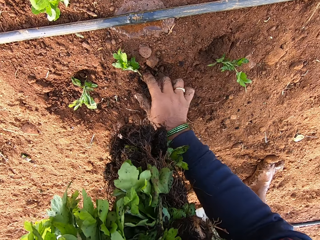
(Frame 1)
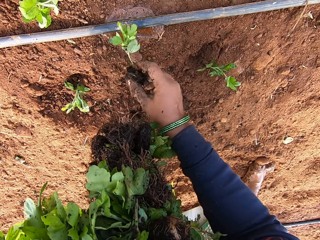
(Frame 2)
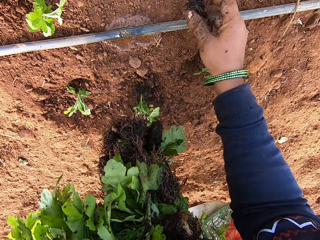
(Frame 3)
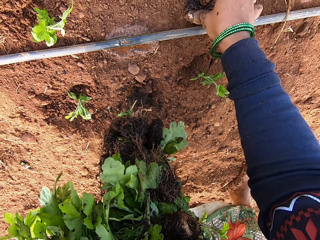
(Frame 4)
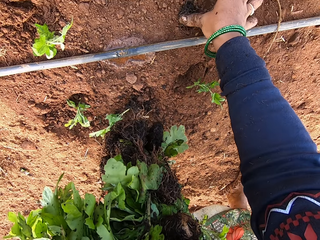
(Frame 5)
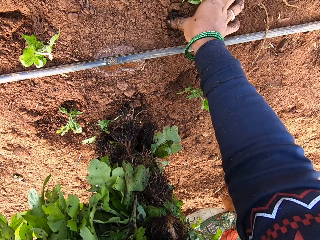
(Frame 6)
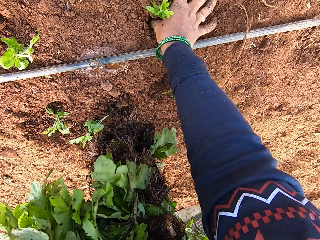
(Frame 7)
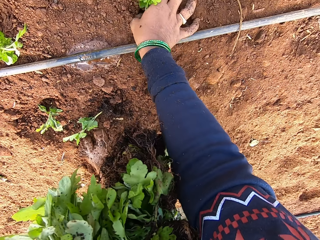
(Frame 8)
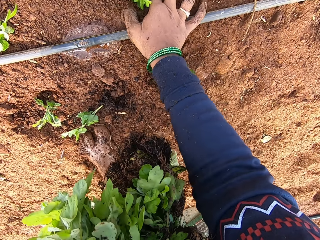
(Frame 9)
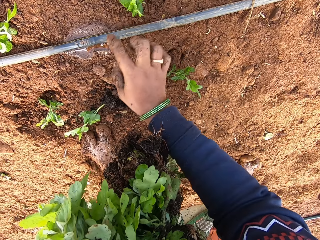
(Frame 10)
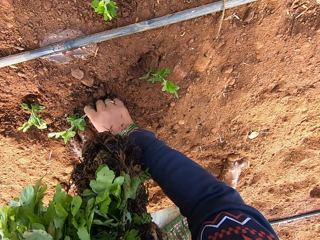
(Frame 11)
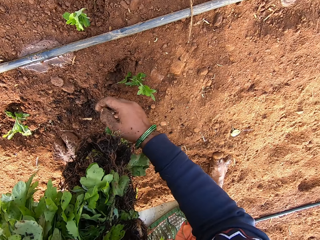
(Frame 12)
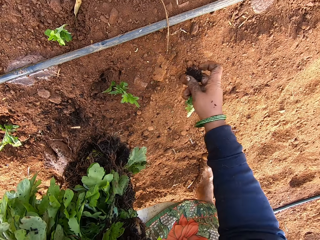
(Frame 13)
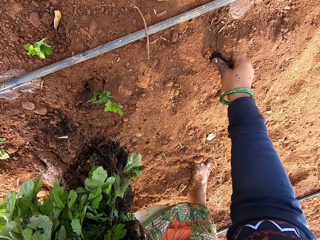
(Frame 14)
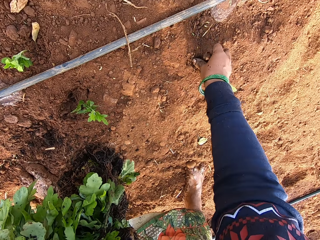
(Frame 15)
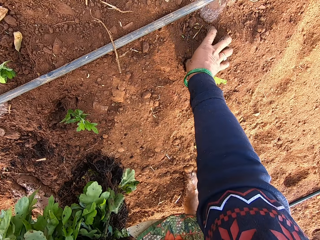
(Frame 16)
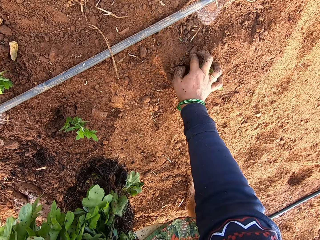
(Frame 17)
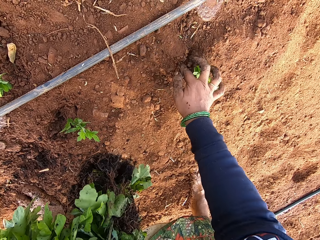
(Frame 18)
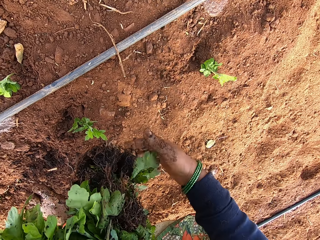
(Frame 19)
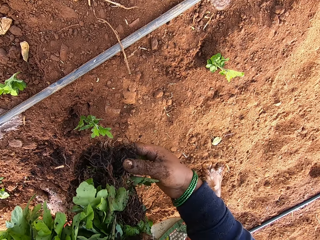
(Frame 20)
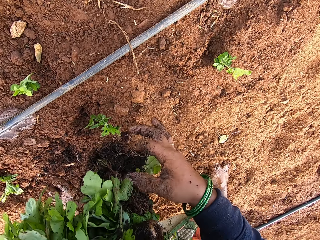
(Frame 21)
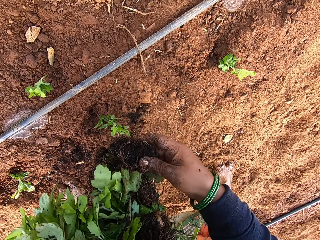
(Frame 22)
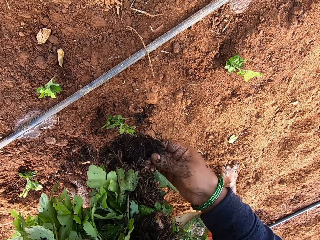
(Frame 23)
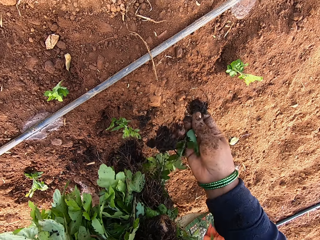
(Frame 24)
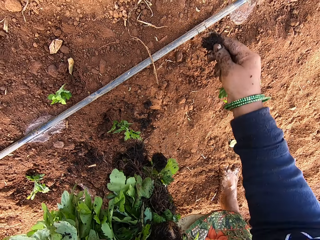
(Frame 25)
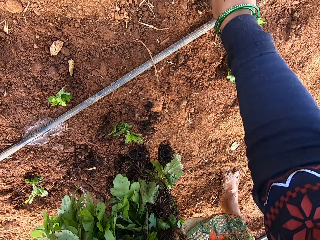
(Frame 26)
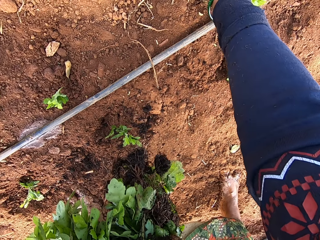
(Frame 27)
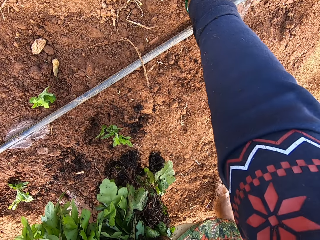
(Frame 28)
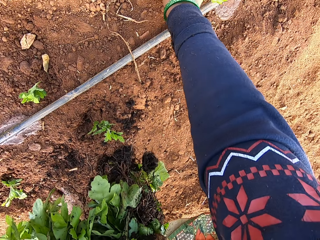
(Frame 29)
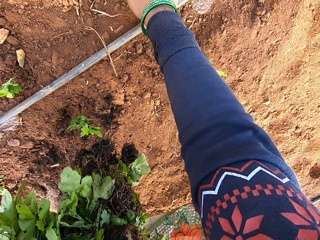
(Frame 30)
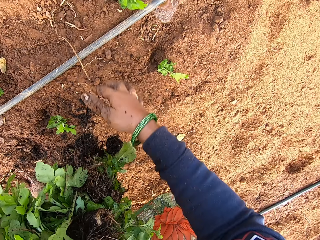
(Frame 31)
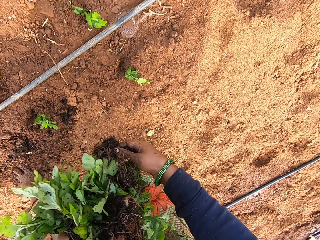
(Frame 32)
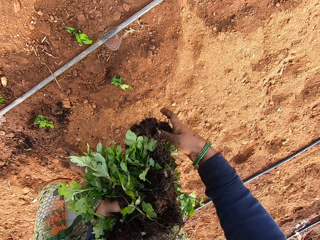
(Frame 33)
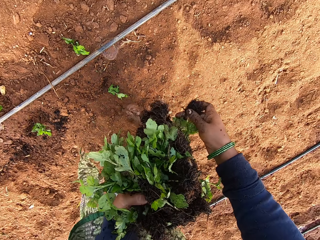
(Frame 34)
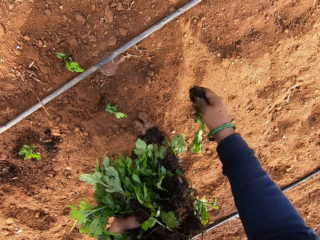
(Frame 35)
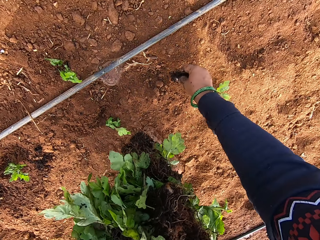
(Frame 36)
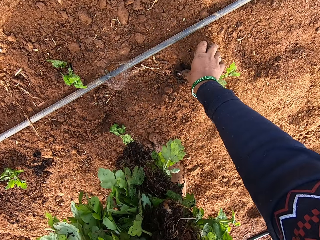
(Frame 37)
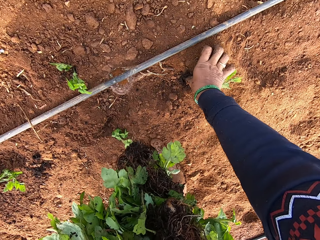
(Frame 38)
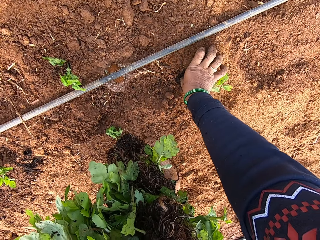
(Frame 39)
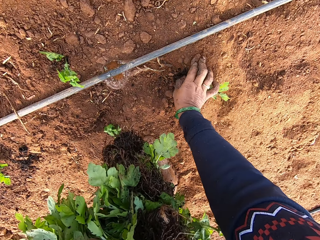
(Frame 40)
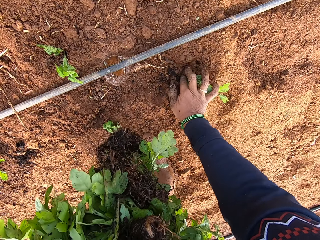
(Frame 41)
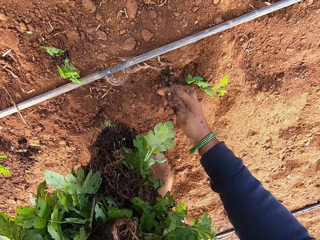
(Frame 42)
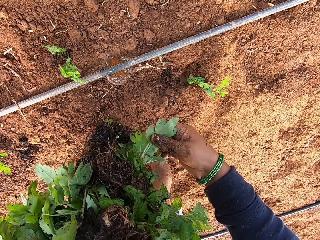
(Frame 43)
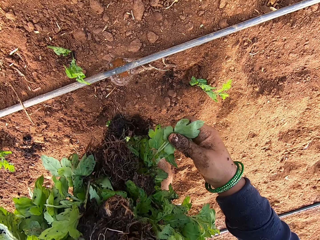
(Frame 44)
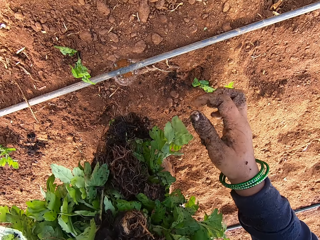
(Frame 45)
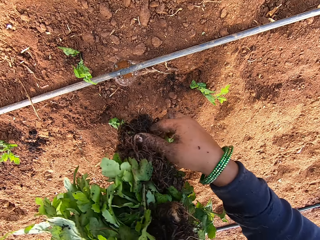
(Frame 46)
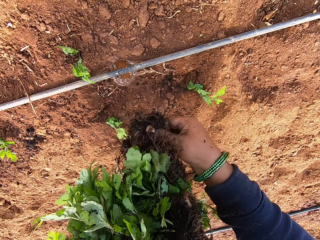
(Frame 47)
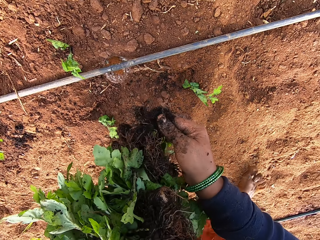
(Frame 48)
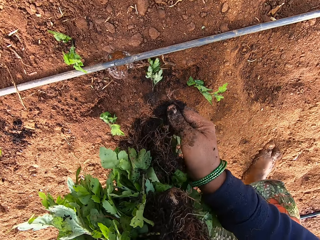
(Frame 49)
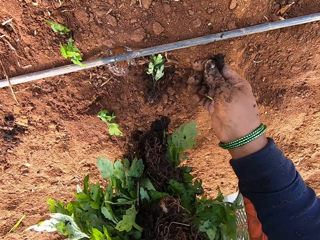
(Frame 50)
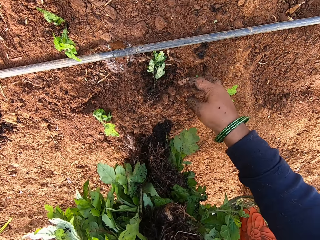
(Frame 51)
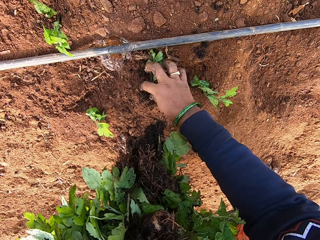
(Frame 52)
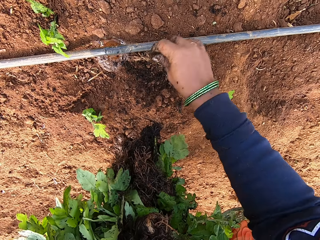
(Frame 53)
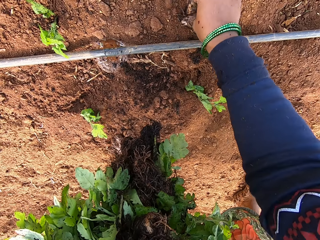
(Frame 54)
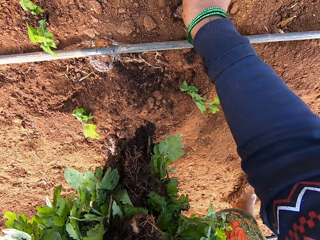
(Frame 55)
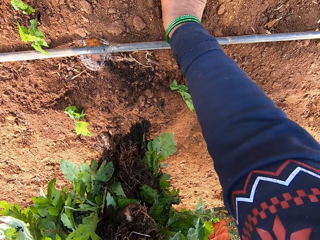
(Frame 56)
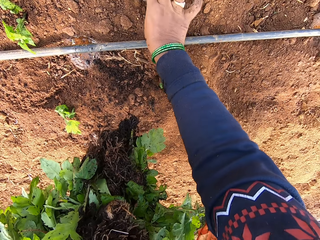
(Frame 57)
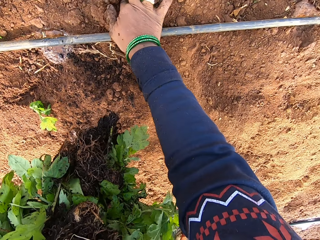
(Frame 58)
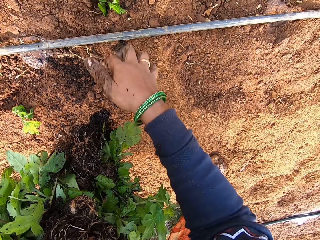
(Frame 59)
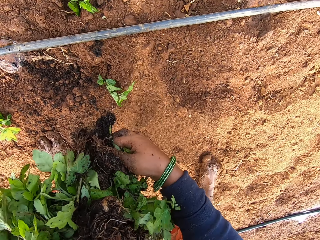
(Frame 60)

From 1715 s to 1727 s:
The camera wearer picks up a coriander plant from the ground with her right hand. She pushes the plant roots into the ground with her right hand. She picks up the coriander plant from the ground with her right hand. She pushes the plant roots into the ground with her right hand. She takes plants from her left hand with her right hand. She pushes the plant roots into the ground with her right hand. She takes plants from her left hand with her right hand. She pushes the plant roots into the ground with her right hand. She takes plants from her left hand with her right hand. She picks up the coriander plant from the ground with her right hand. She pushes the plant roots into the ground with her right hand.

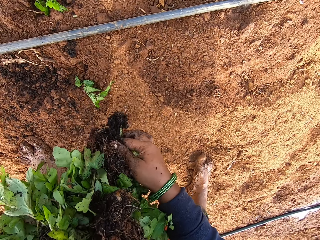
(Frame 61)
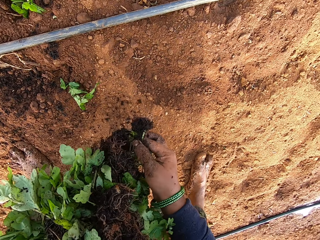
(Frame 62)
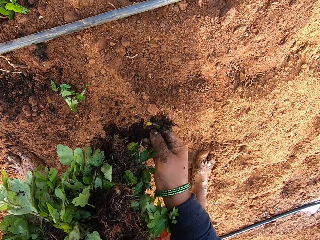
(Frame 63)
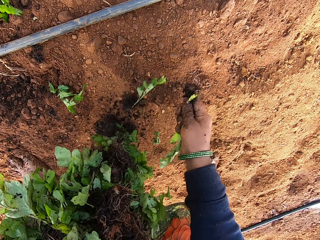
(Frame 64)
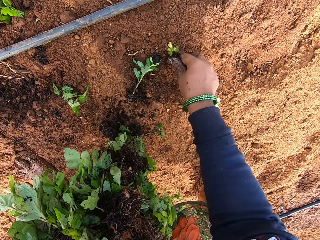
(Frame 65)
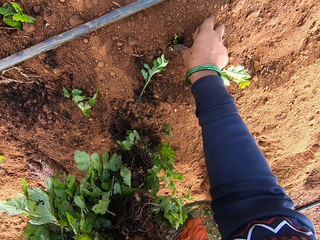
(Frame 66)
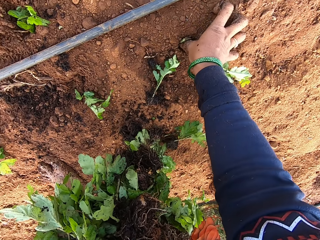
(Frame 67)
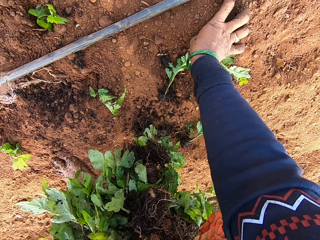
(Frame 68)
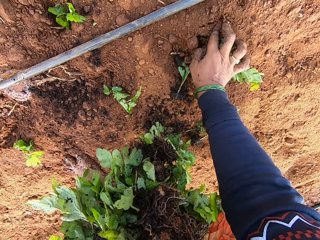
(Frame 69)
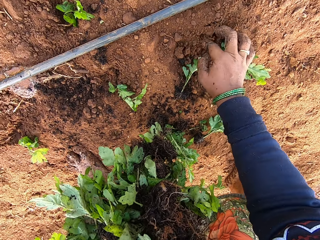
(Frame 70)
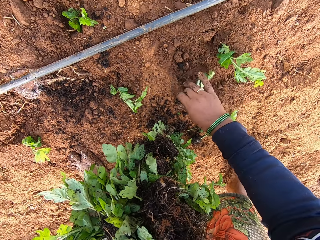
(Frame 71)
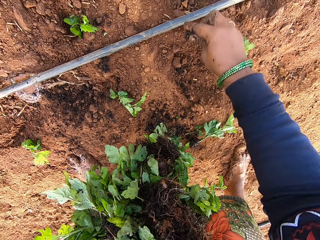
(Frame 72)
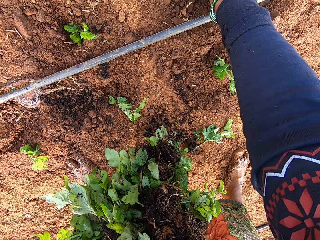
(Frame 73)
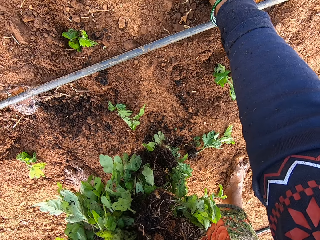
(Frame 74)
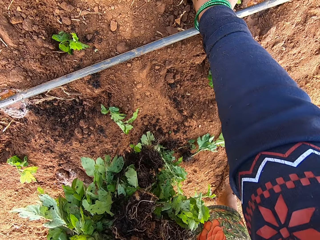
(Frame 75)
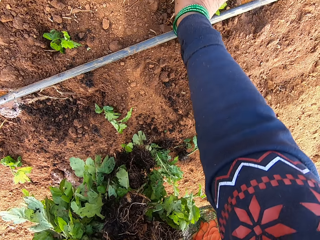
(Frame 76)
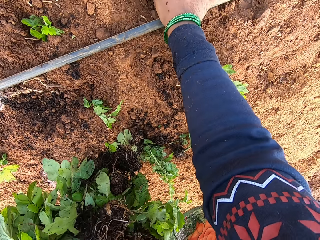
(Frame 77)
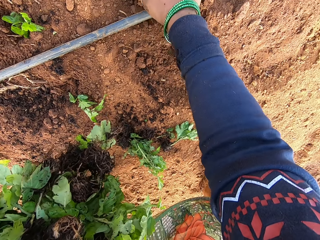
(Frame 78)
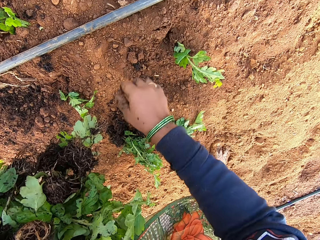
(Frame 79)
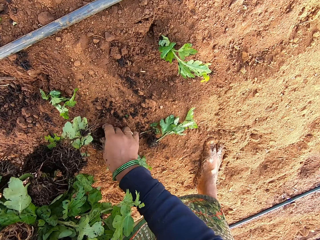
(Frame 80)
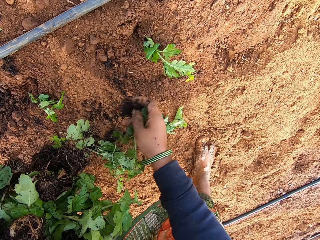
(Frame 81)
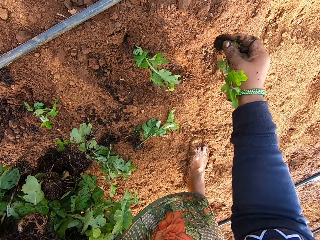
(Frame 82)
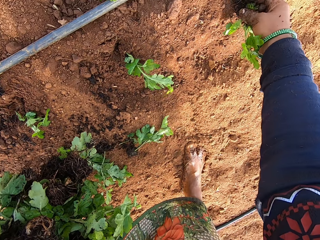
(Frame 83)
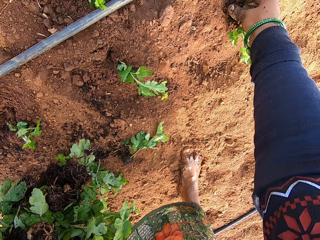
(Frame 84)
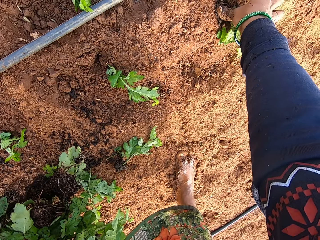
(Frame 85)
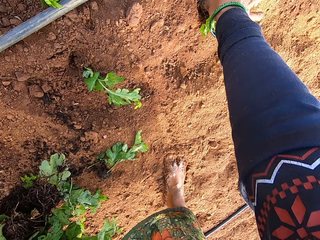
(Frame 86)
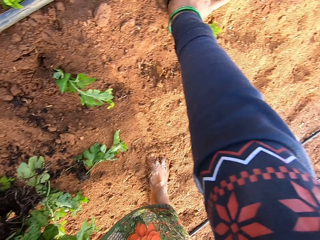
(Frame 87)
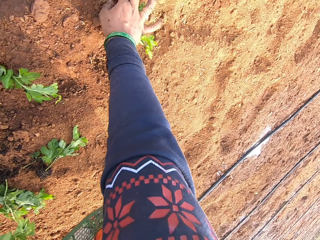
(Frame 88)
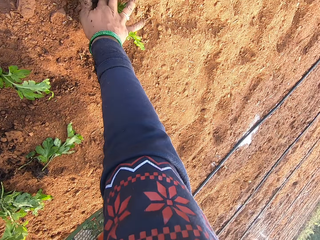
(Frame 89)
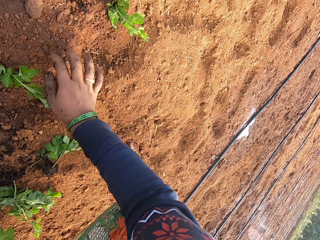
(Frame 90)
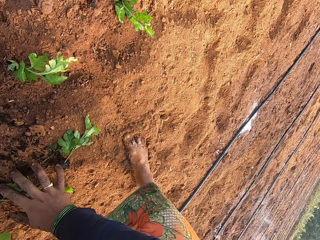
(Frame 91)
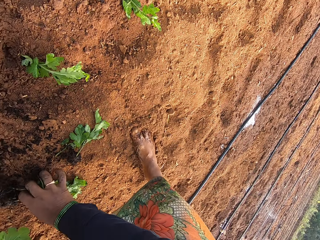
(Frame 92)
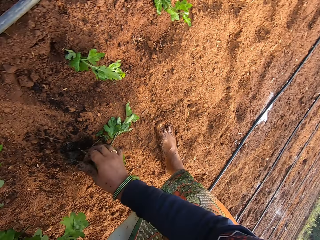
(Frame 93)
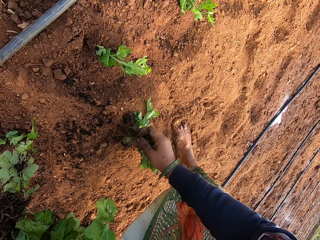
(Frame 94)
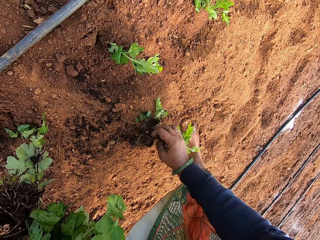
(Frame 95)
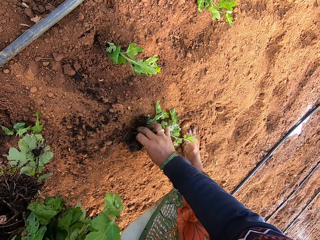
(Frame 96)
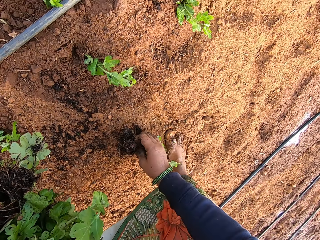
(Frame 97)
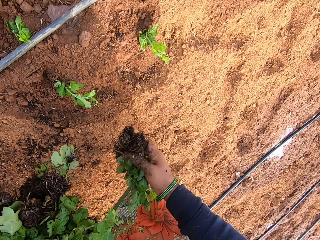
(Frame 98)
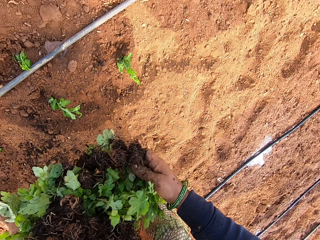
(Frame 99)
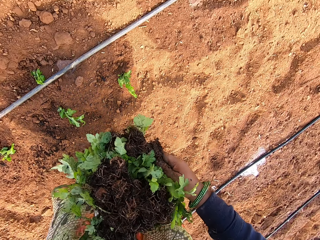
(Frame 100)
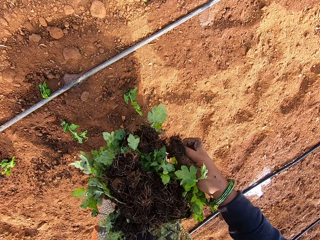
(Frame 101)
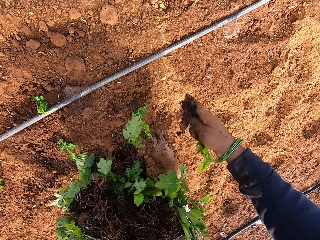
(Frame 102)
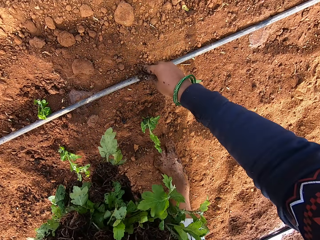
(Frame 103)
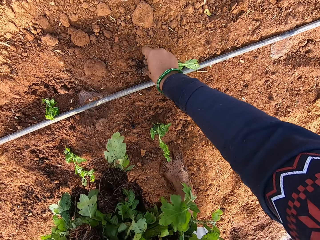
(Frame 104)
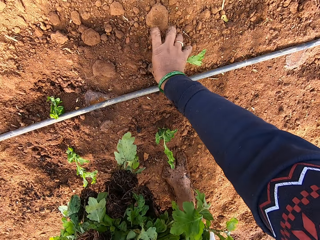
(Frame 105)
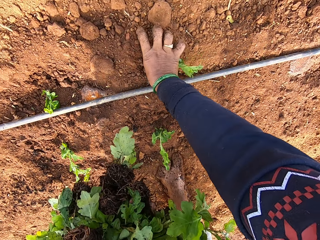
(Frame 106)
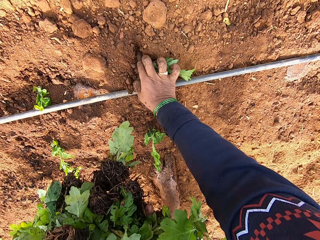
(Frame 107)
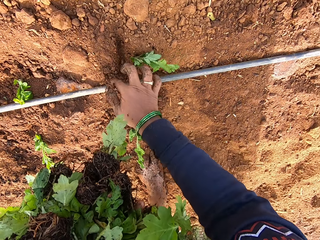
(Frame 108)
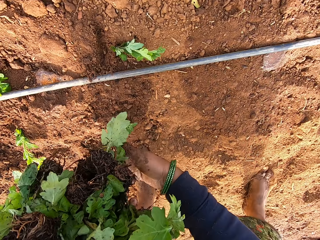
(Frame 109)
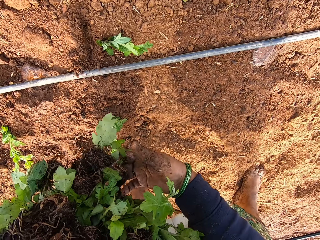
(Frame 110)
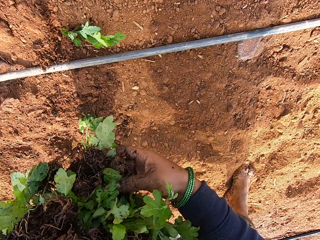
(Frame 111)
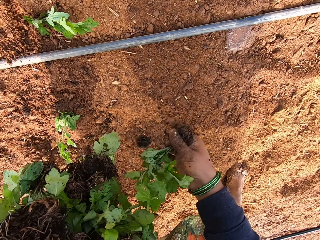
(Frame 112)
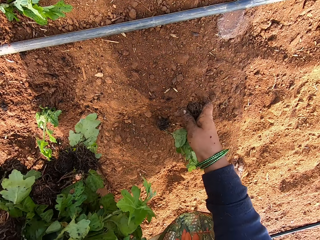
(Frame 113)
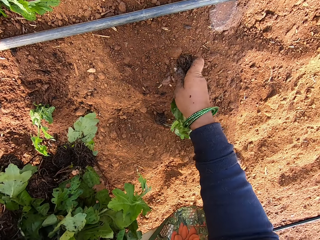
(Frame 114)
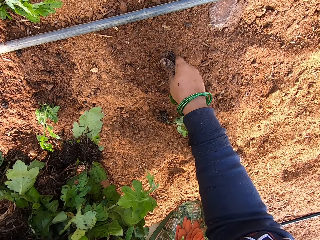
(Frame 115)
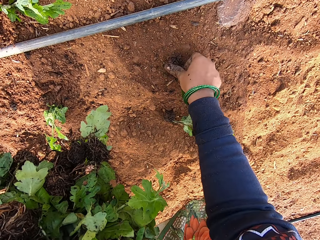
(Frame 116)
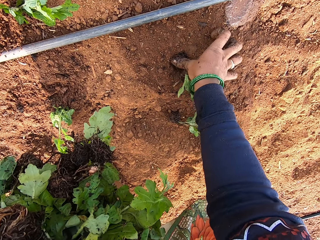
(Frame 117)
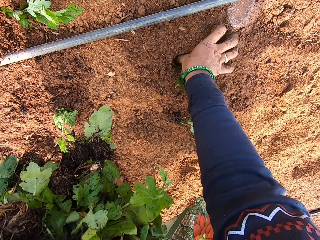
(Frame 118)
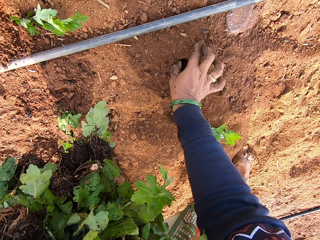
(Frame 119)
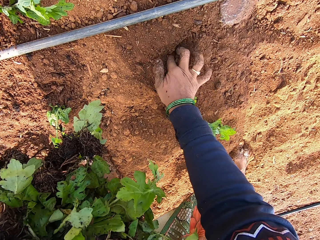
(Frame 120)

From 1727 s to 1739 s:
The camera wearer takes plants from her left hand with her right hand. She pushes the plant roots into the ground with her right hand. She picks up a coriander plant from the ground with her right hand. She picks up the coriander plant from the ground with her right hand again. She pushes the plant roots into the ground with her right hand. She picks up coriander plants from the ground with her right hand. She holds the plants with her left hand. She pushes the plant roots into the ground with her right hand. She takes plants from her left hand with her right hand. She pushes the plant roots into the ground with her right hand.
